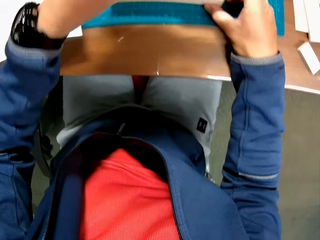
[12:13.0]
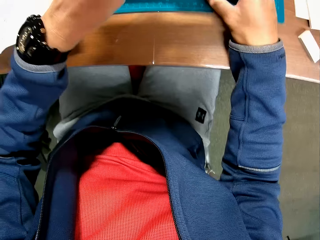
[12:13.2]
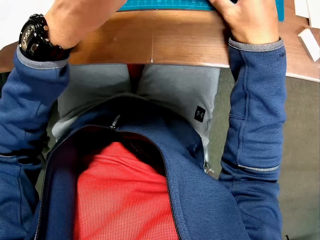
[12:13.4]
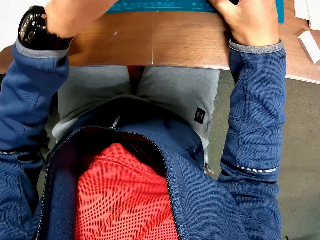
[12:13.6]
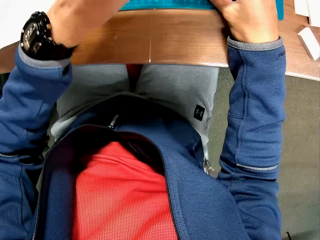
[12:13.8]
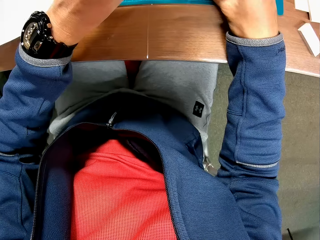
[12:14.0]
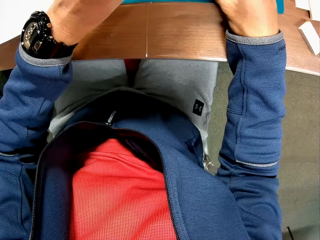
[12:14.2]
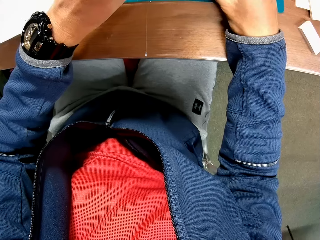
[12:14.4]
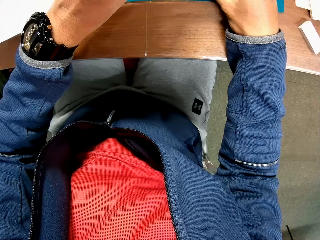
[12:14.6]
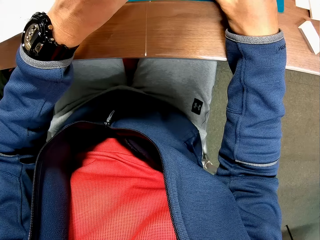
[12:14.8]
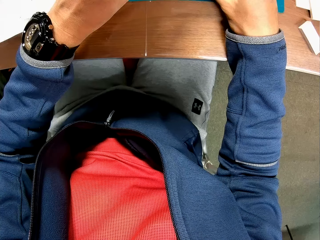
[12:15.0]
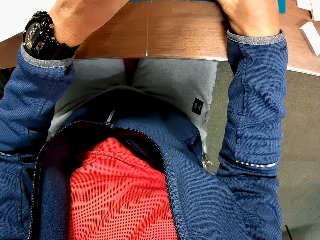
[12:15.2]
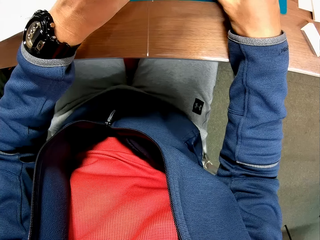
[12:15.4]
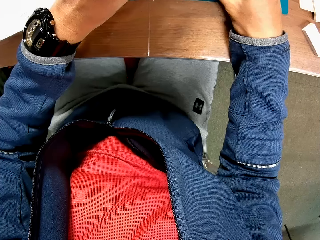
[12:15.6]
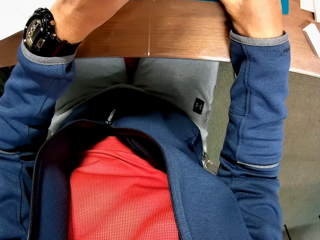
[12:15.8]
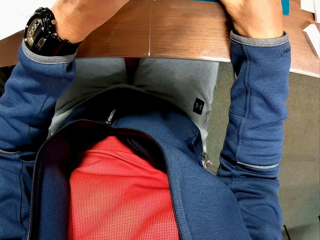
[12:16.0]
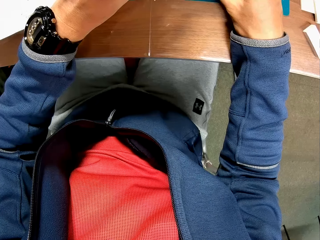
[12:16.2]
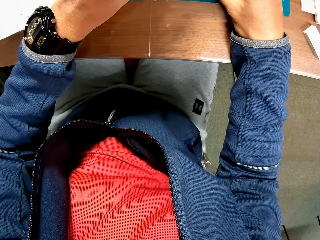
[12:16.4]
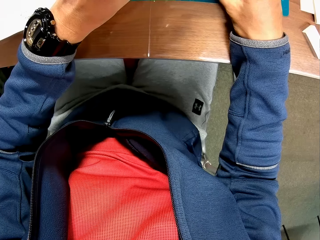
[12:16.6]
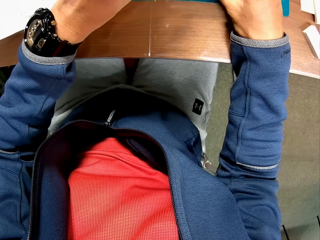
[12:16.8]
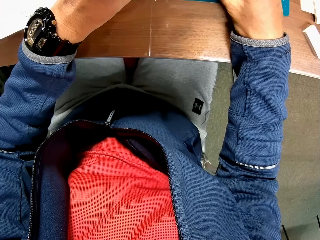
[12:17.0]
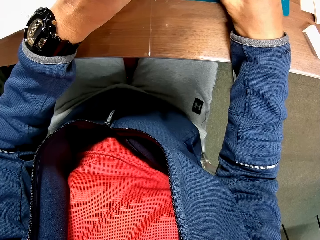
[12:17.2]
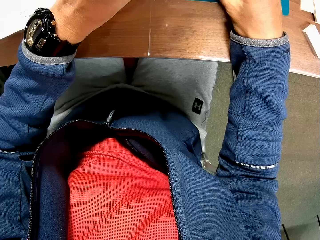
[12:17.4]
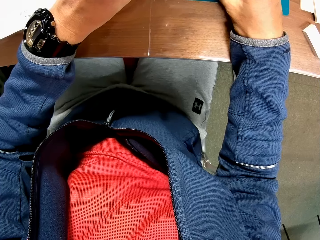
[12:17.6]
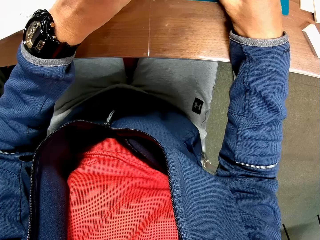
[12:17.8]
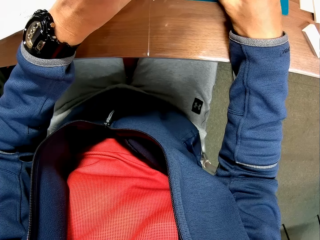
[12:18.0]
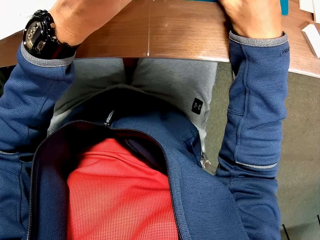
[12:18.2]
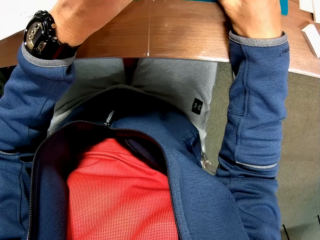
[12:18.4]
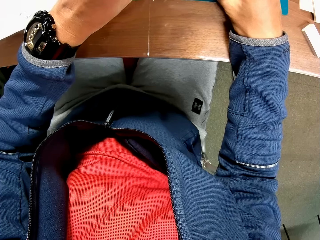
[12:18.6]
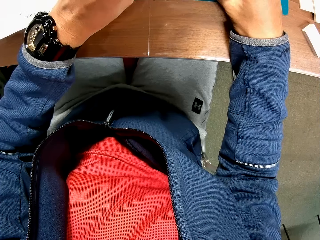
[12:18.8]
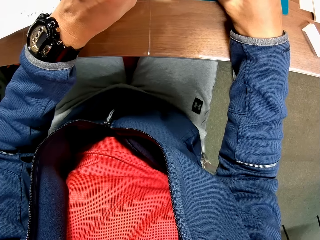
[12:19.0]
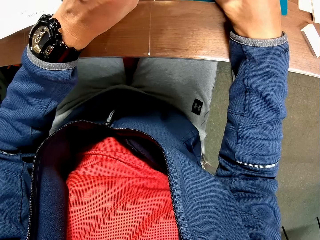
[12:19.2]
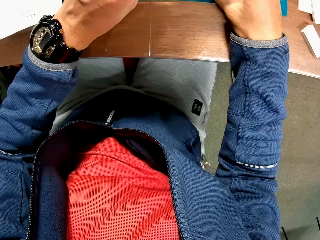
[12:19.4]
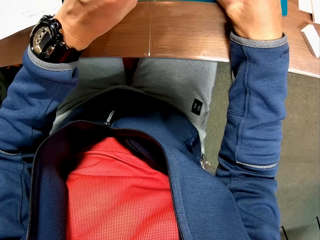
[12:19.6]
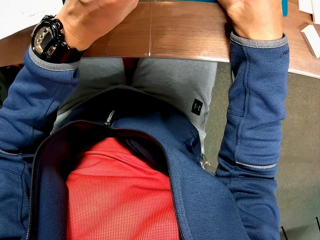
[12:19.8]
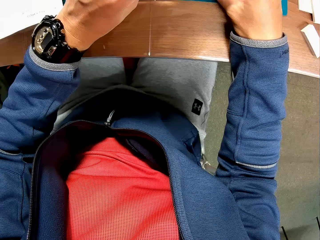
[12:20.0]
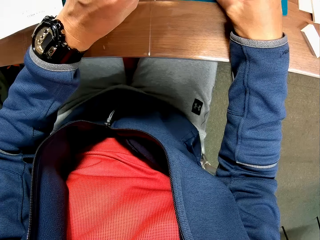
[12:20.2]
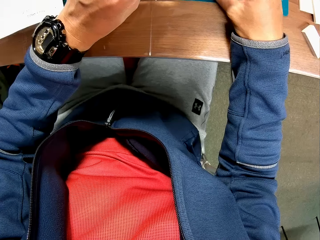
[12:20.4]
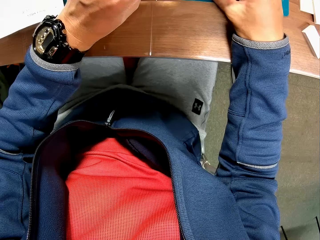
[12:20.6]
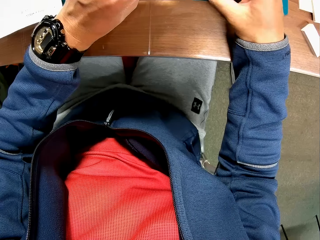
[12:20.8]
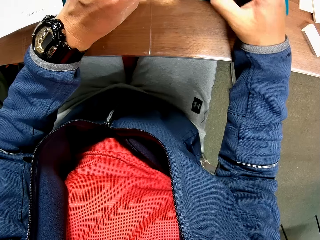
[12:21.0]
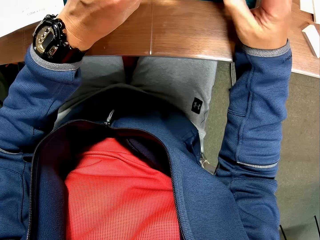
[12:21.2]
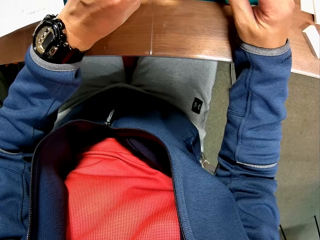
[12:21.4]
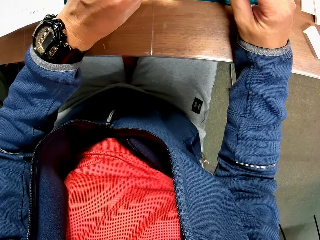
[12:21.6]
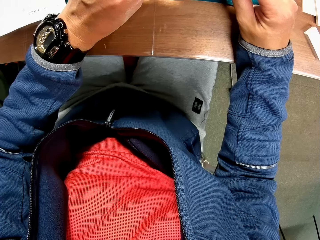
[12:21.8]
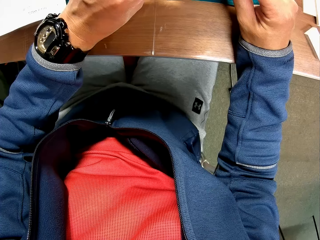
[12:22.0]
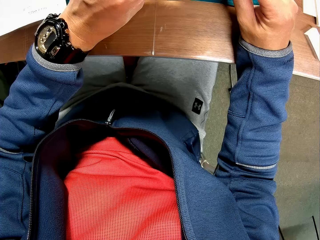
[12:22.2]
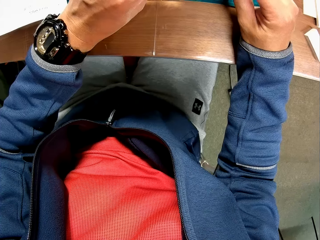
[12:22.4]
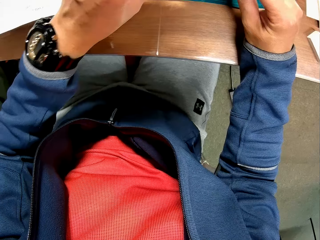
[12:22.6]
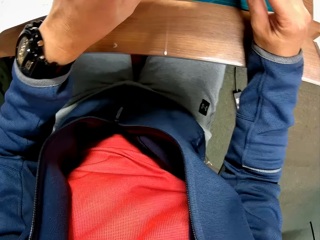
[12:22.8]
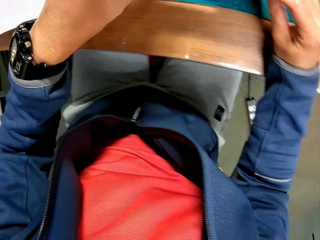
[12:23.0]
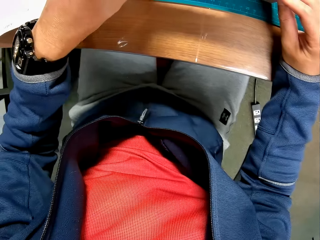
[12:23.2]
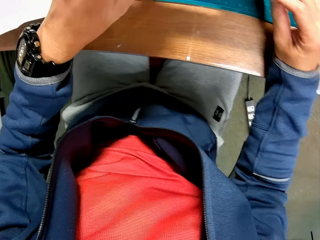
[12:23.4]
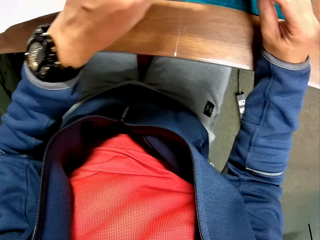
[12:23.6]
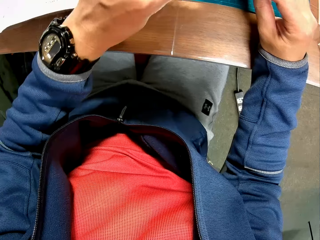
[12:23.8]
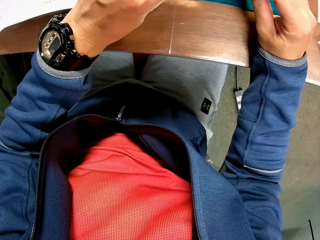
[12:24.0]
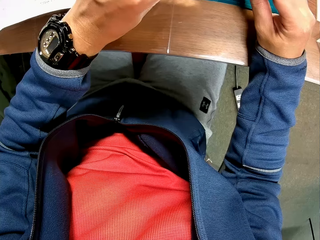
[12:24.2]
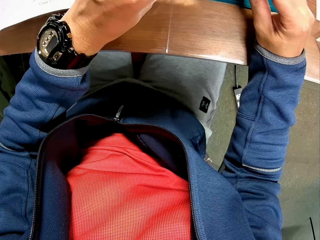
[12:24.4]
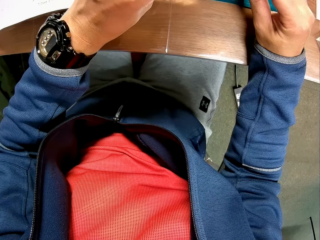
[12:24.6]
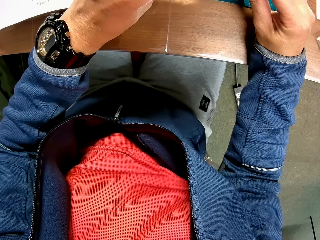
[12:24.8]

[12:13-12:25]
The camera wearer picks up another model piece from the green sheet. They set the model piece on the joined model pieces on the green sheet.

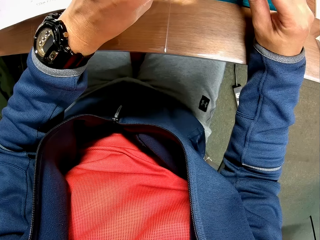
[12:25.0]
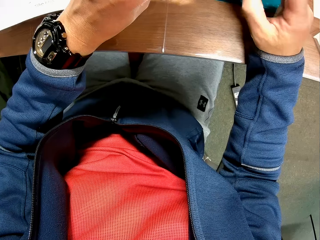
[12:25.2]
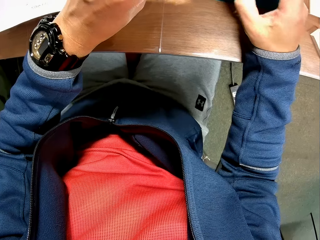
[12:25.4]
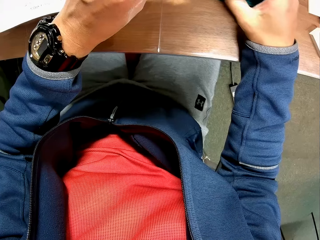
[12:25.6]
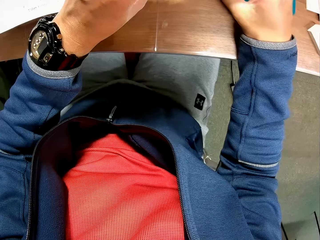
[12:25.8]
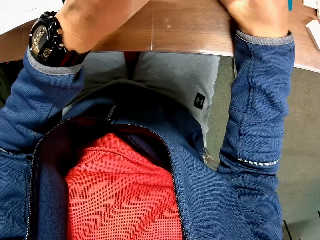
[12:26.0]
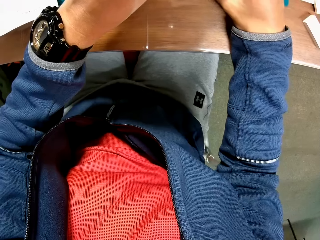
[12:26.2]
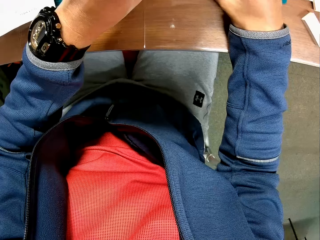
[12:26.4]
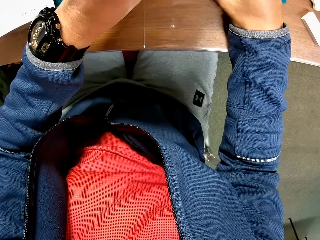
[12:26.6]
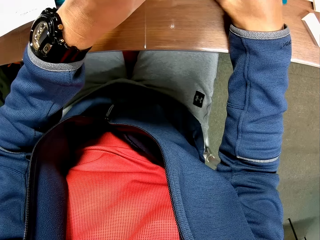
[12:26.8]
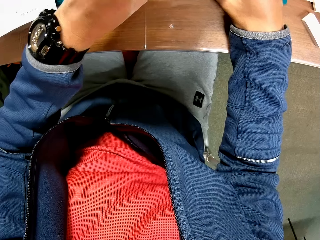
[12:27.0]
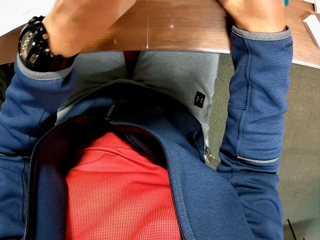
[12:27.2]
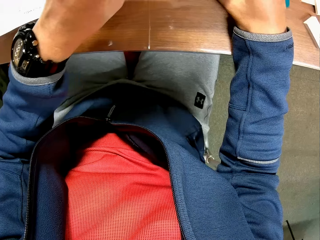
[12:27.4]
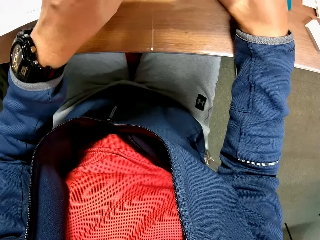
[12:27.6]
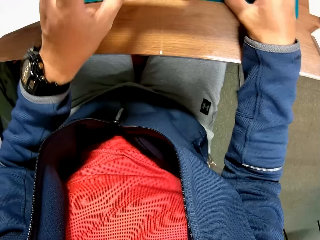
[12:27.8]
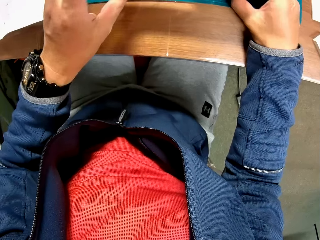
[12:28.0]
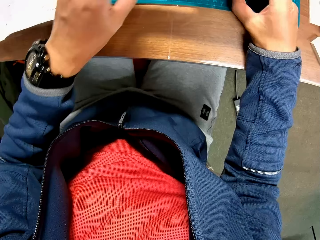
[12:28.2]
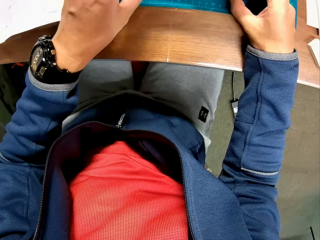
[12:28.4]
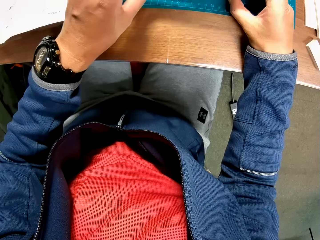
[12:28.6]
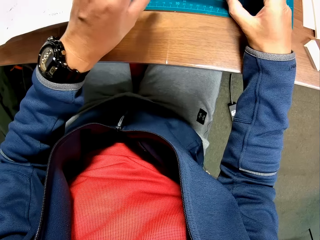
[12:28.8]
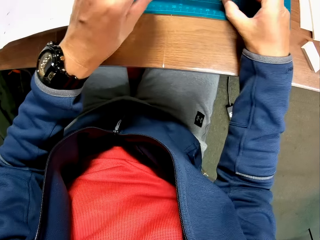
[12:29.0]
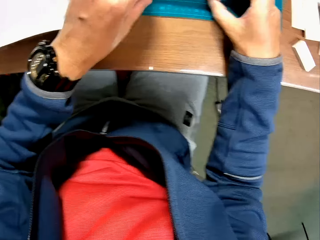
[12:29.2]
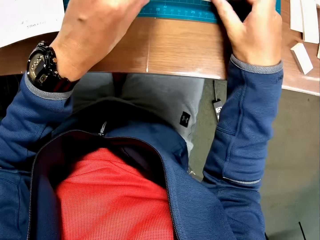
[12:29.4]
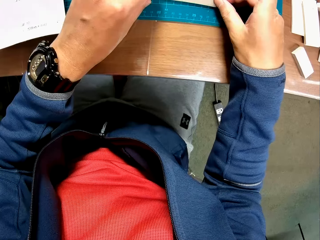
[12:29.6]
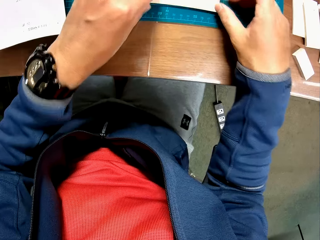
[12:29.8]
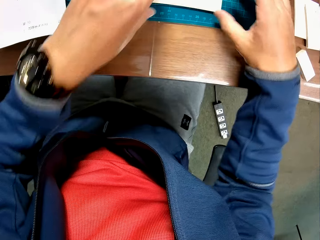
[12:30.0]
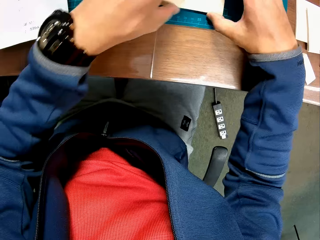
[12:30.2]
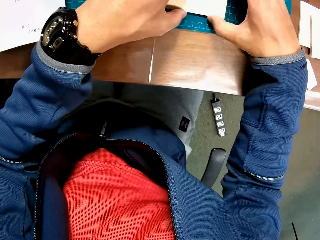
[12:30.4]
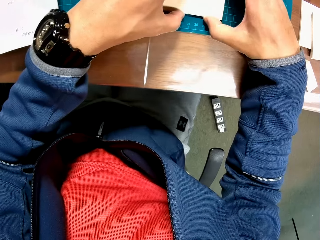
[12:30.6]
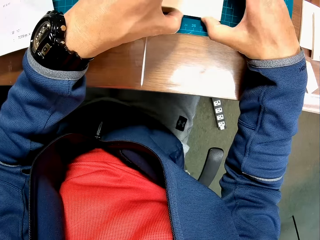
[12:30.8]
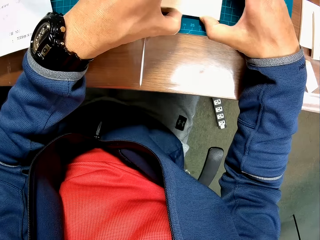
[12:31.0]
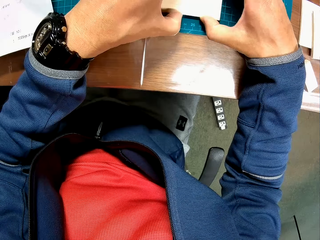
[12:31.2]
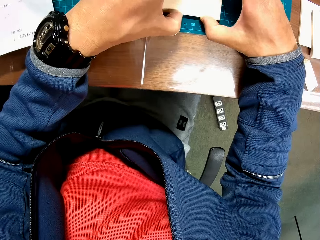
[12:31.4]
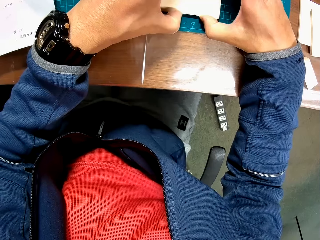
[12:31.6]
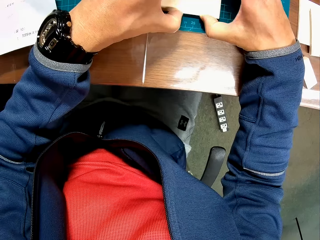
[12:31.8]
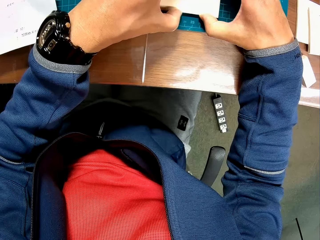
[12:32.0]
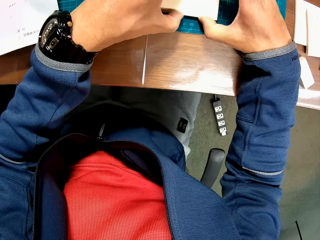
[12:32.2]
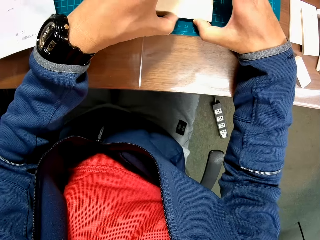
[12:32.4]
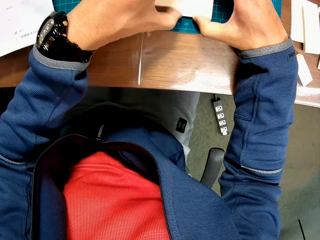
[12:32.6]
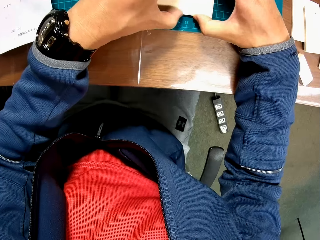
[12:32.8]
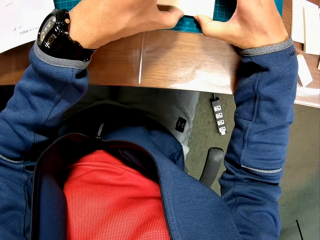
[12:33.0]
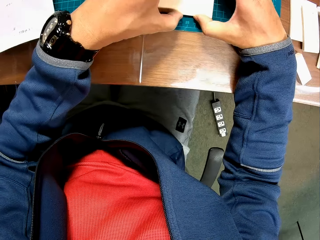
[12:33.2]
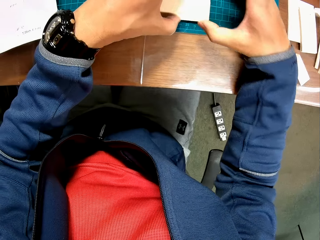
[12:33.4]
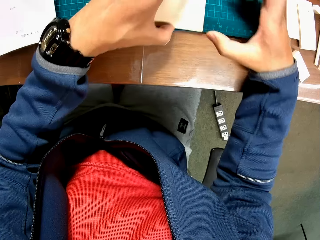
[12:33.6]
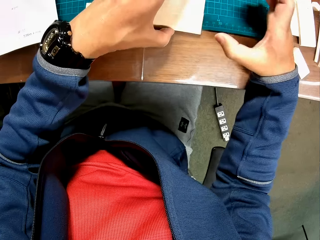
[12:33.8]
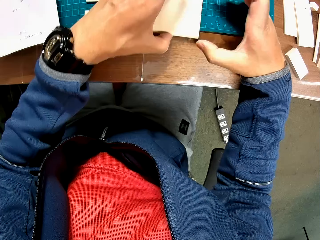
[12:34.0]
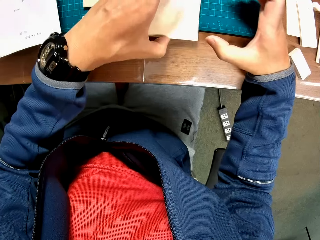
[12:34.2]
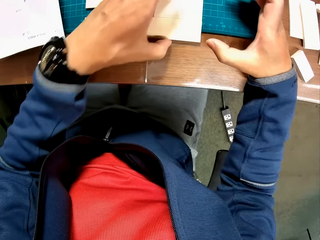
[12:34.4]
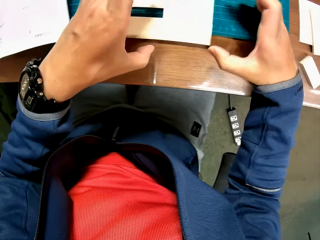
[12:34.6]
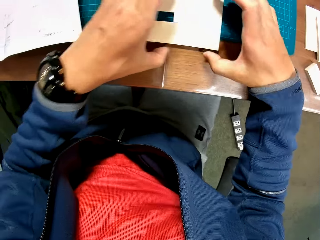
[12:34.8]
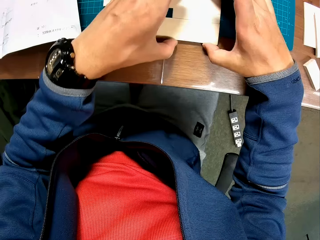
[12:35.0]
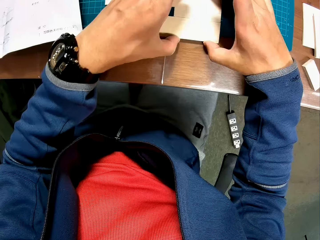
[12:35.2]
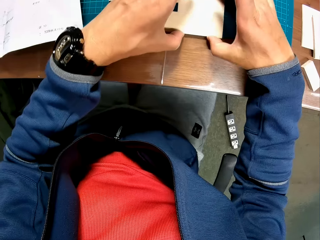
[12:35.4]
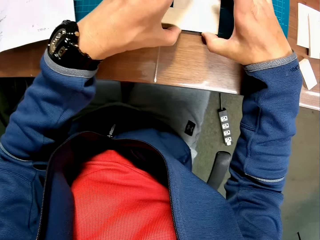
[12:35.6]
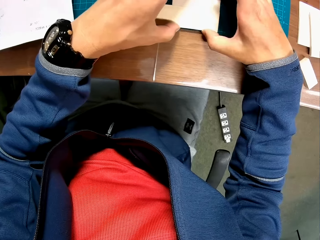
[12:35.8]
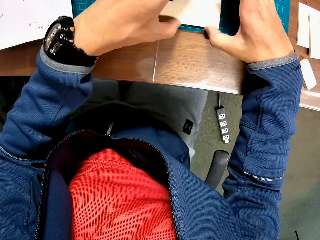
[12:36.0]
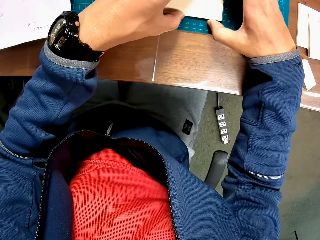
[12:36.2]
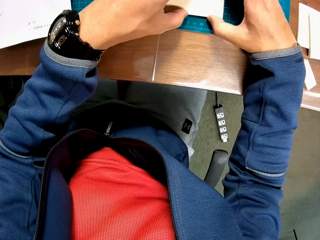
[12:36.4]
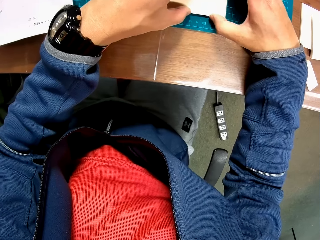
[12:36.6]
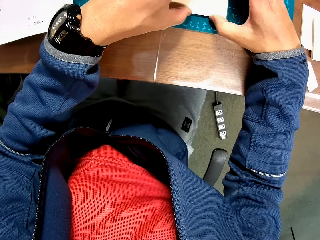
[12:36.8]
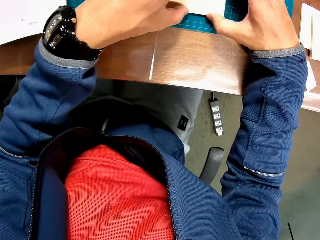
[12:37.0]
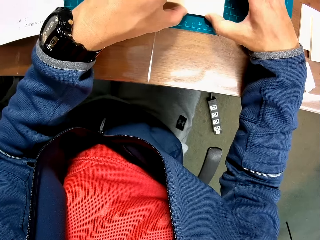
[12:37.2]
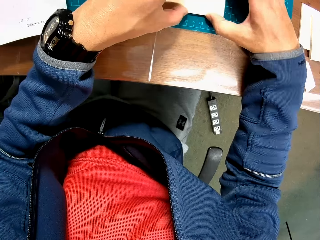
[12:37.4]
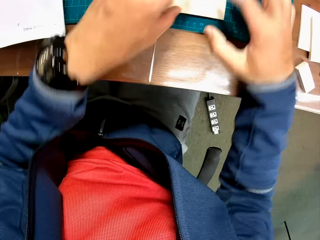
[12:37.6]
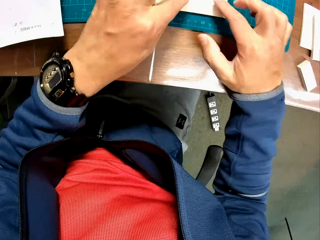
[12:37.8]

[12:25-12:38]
The camera wearer continues setting the joined model pieces on the green sheet.
